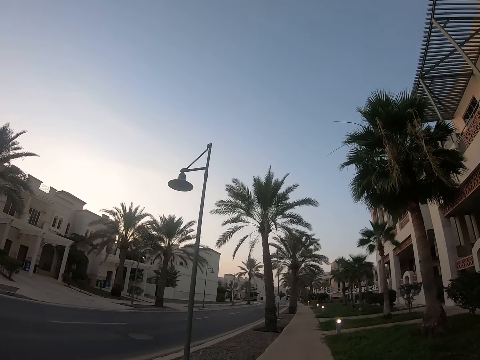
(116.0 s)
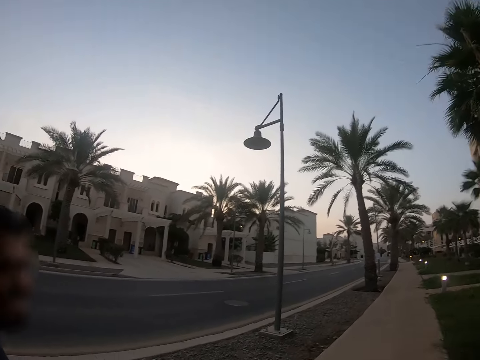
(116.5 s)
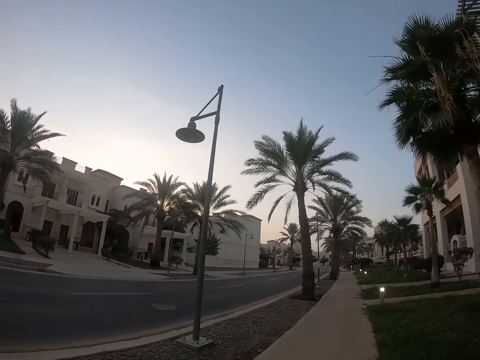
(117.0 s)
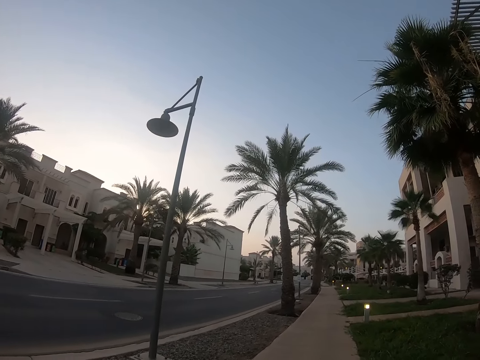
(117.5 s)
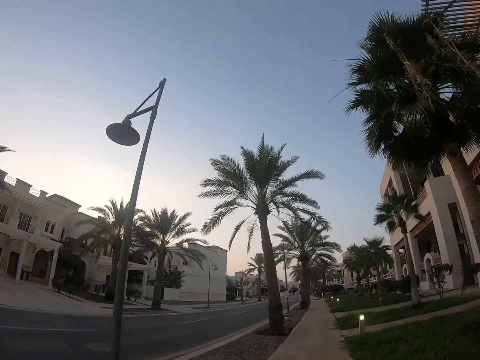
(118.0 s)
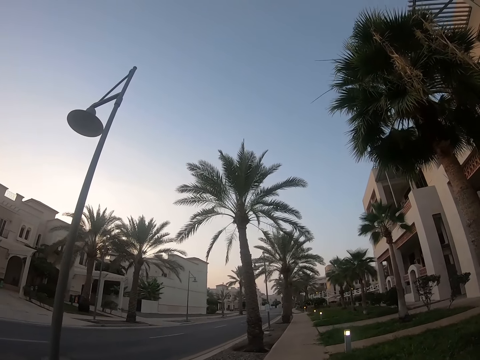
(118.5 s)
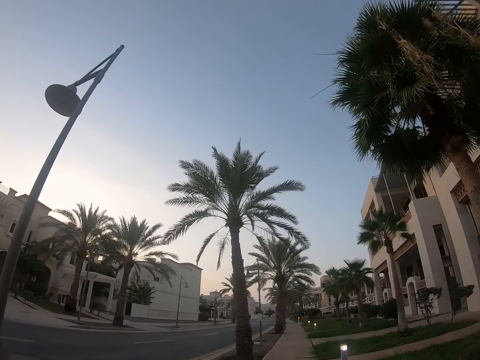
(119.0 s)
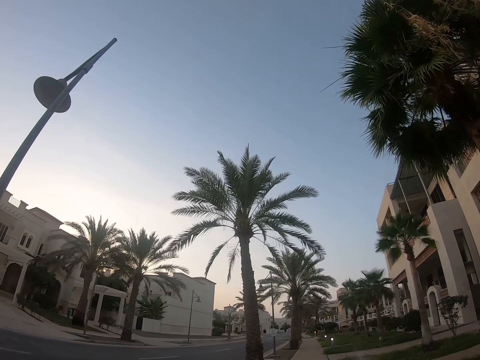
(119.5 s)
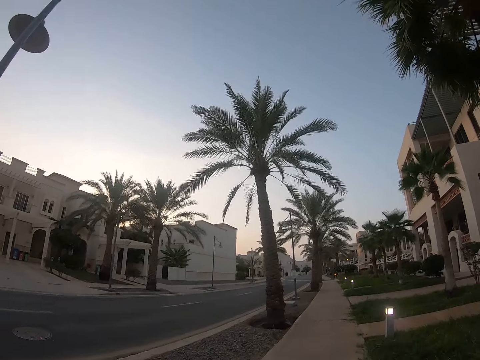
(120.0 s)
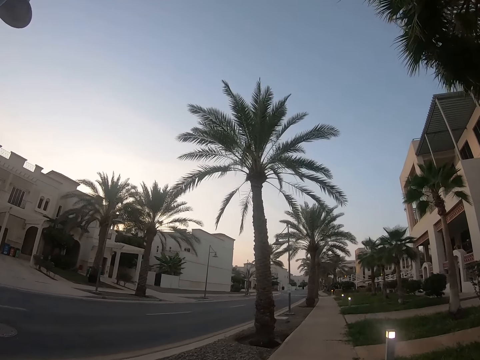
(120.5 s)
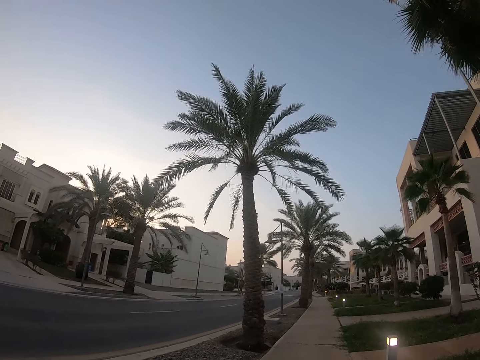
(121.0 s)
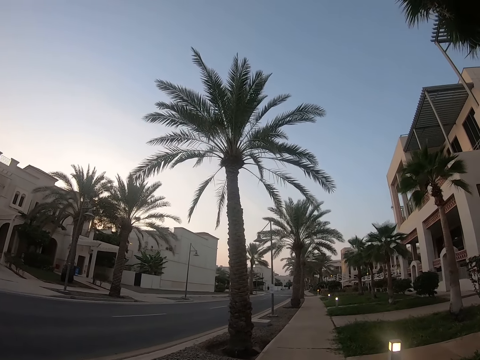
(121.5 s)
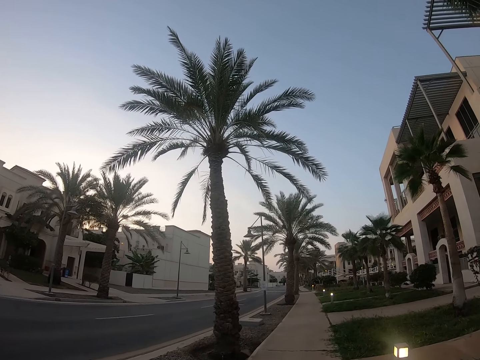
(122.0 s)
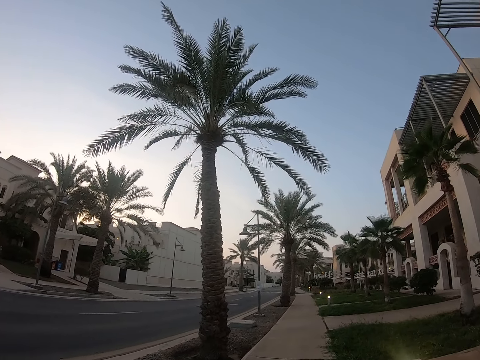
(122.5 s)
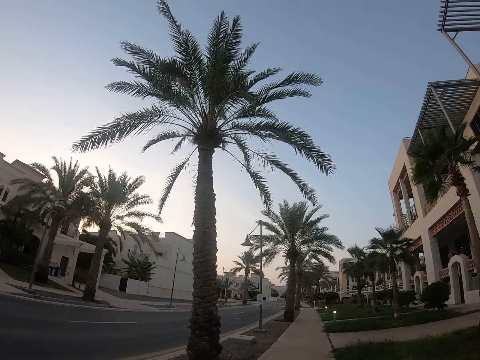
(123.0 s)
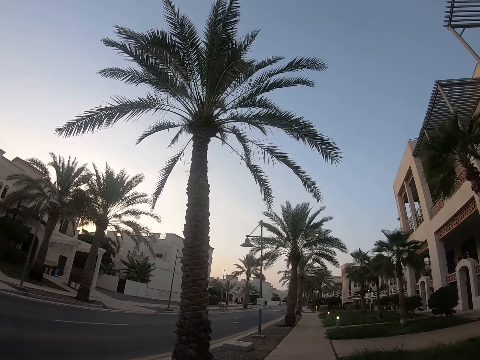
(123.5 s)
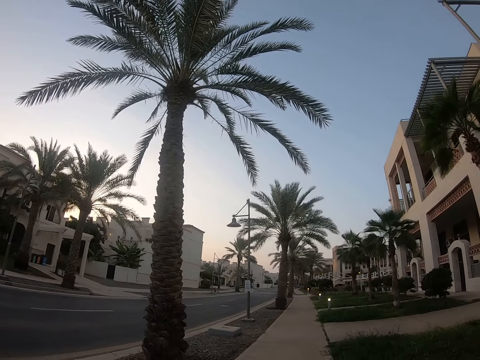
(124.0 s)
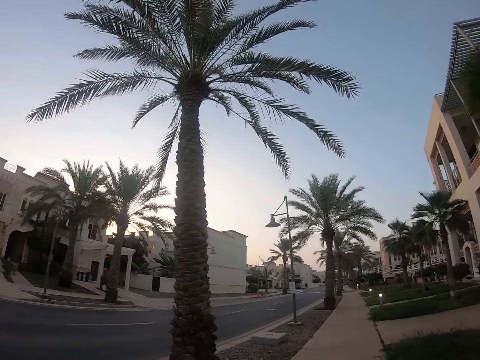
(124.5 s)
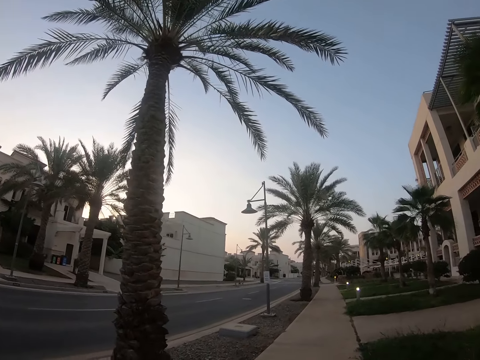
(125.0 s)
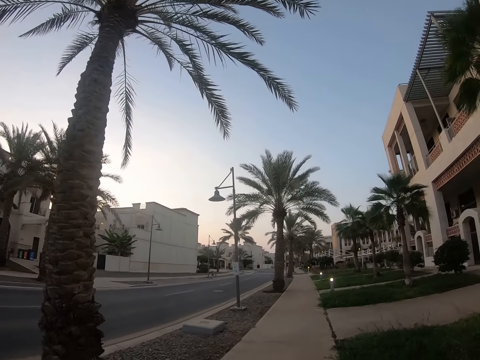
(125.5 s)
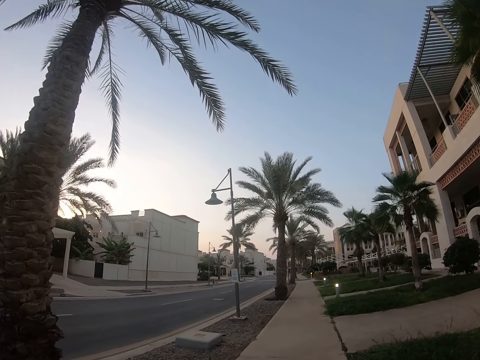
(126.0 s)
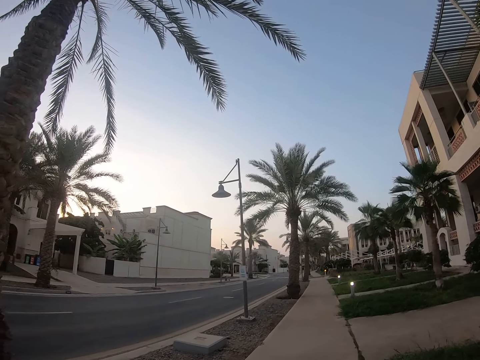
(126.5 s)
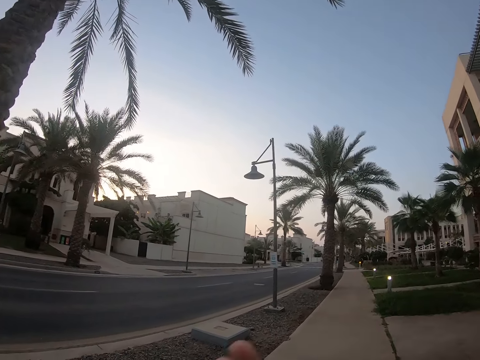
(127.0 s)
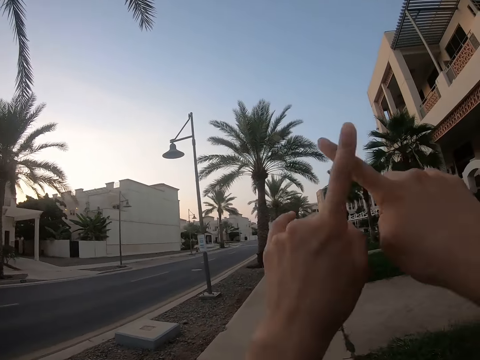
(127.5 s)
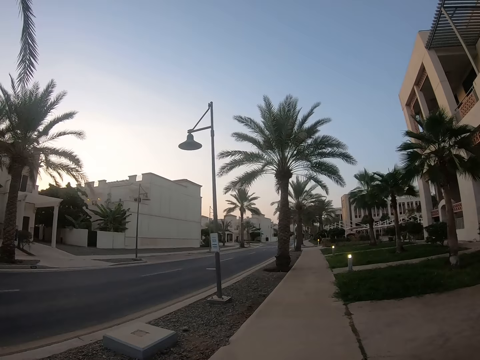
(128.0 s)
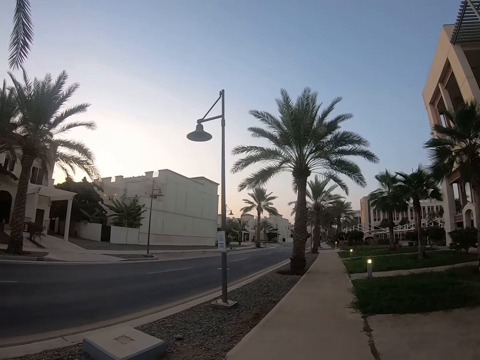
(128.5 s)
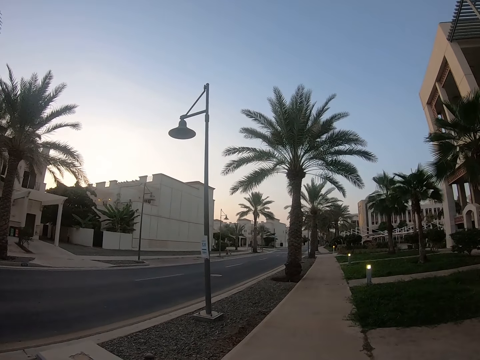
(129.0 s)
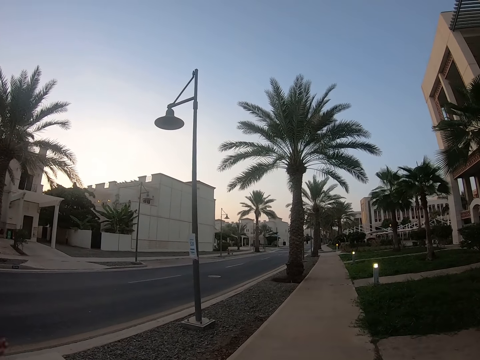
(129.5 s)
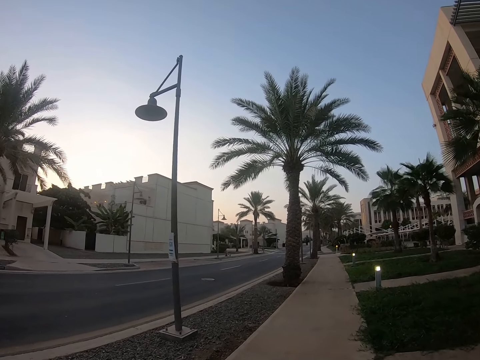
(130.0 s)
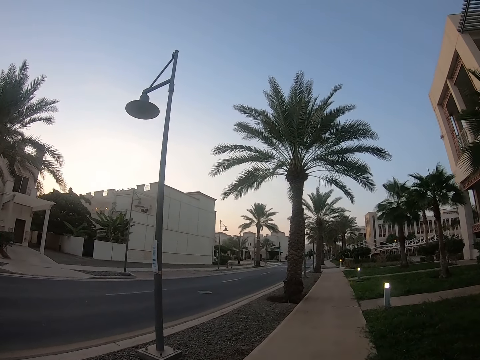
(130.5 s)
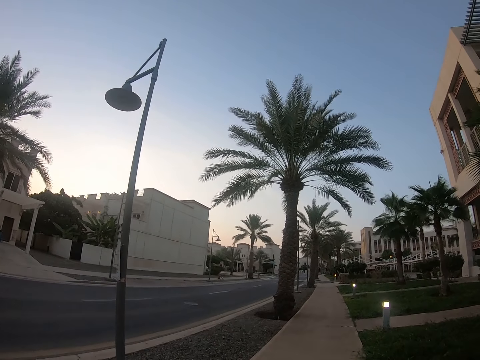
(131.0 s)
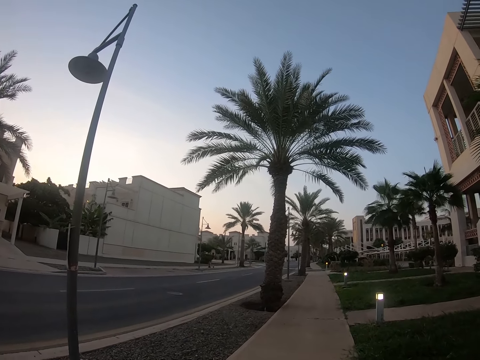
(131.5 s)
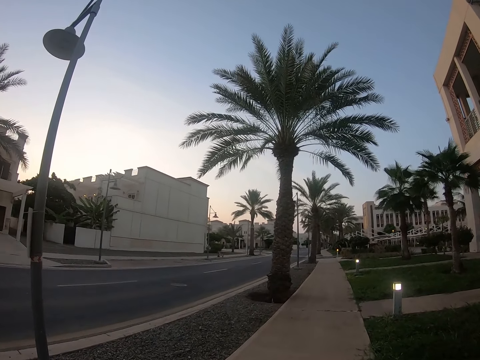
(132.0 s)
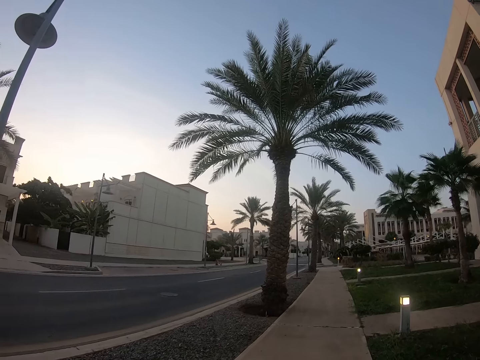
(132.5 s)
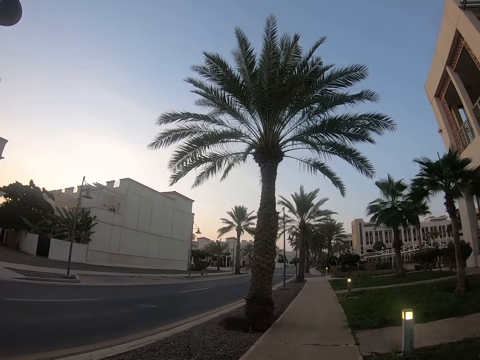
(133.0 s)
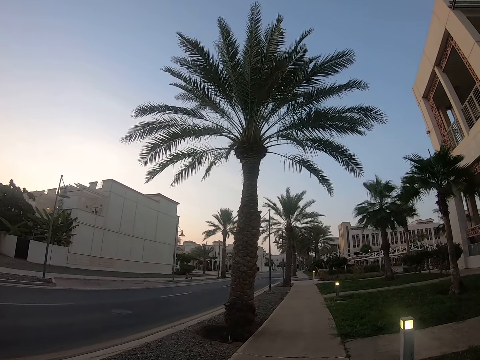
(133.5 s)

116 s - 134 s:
The camera wearer looks around a road. He walks around a sidewalk. He raises the hand. He crosses his fingers together. He walks around the sidewalk. He runs along a walkway.

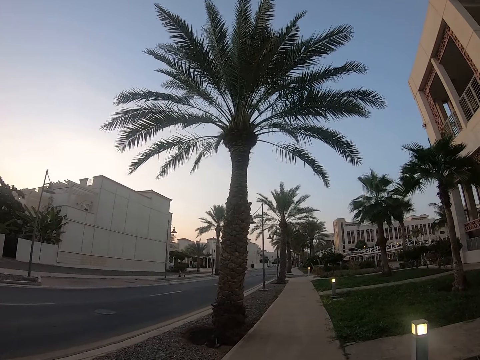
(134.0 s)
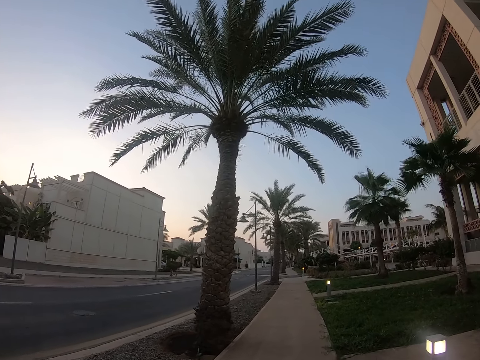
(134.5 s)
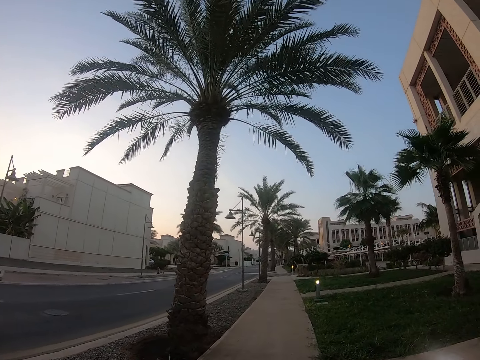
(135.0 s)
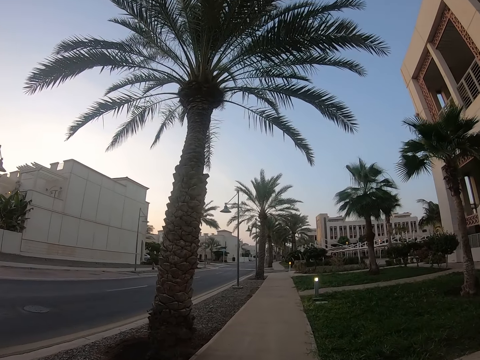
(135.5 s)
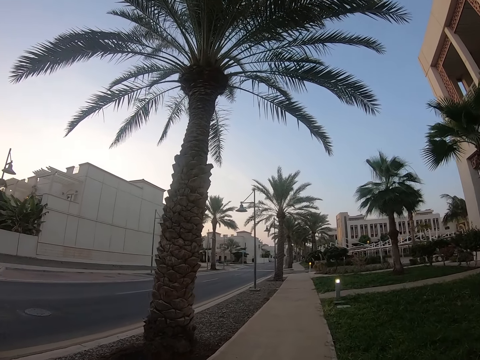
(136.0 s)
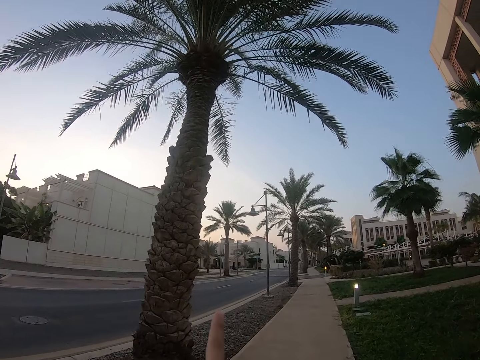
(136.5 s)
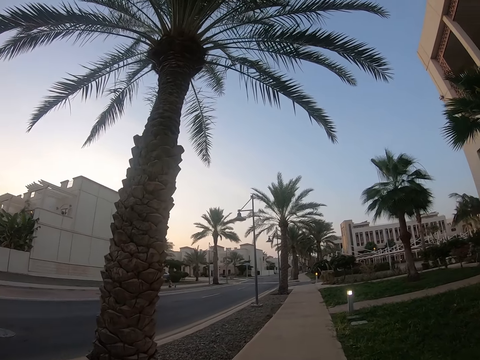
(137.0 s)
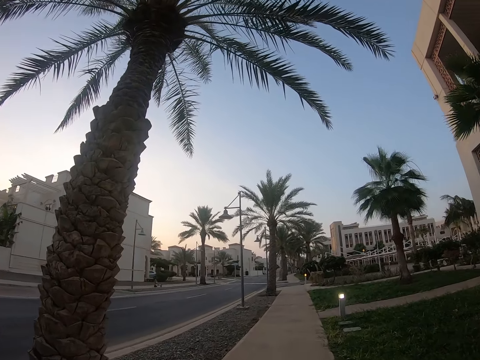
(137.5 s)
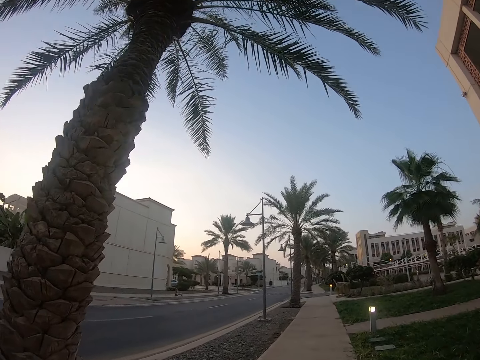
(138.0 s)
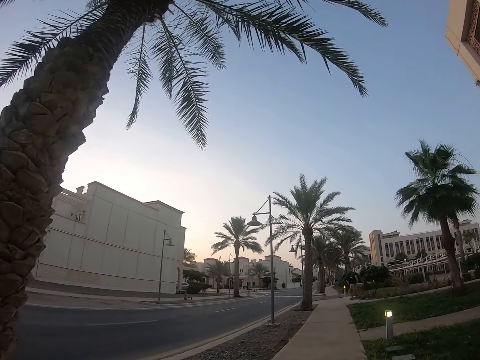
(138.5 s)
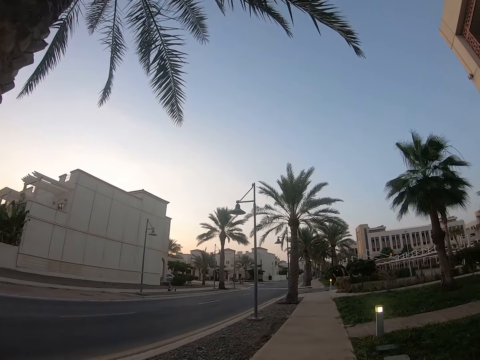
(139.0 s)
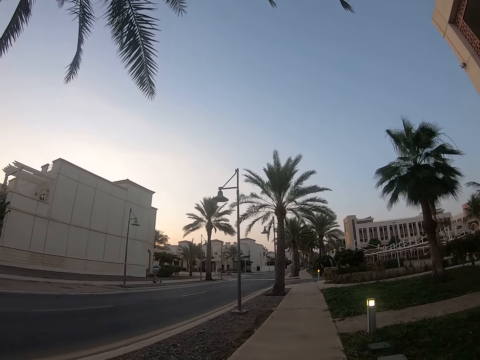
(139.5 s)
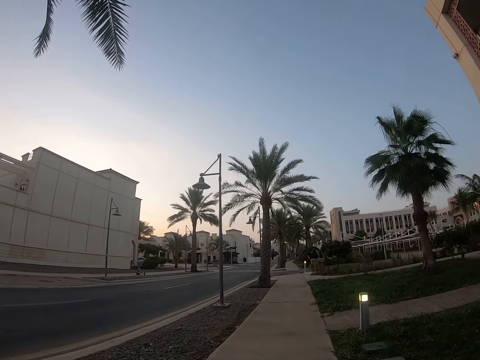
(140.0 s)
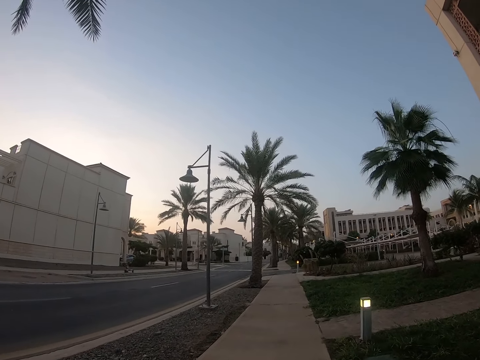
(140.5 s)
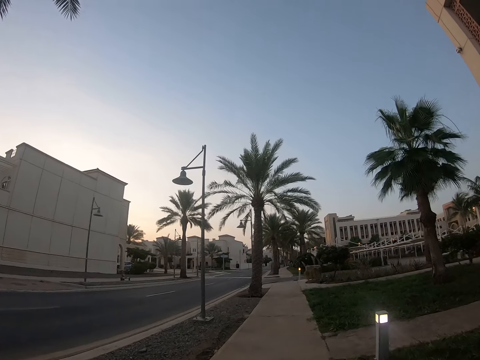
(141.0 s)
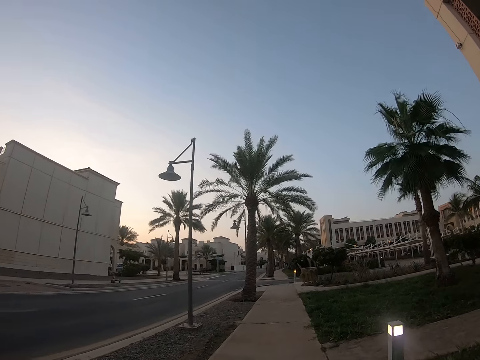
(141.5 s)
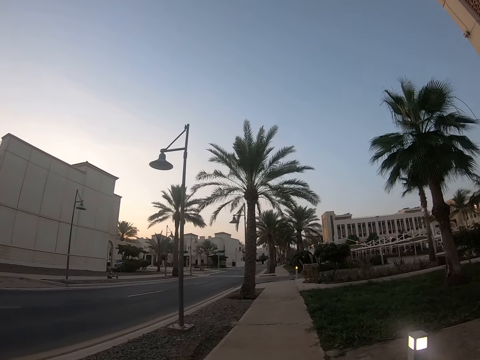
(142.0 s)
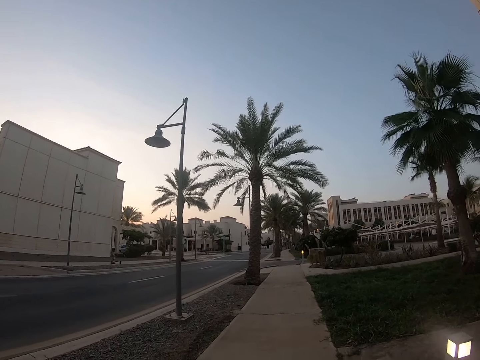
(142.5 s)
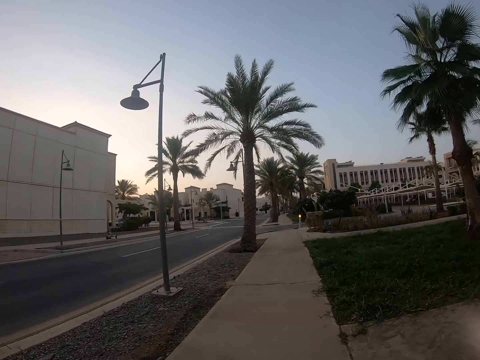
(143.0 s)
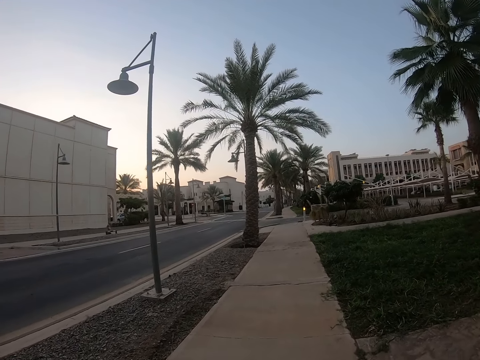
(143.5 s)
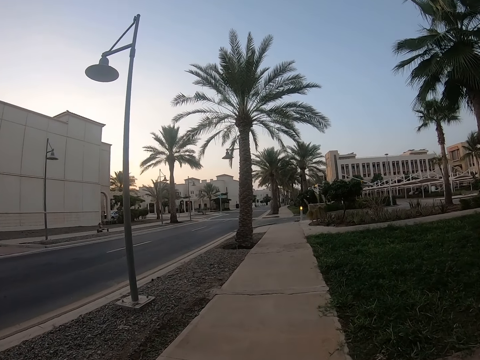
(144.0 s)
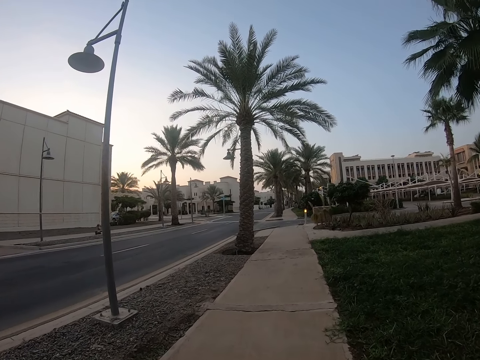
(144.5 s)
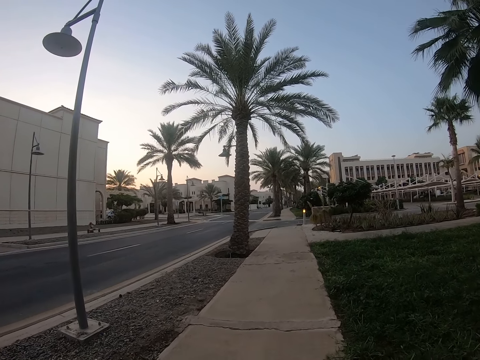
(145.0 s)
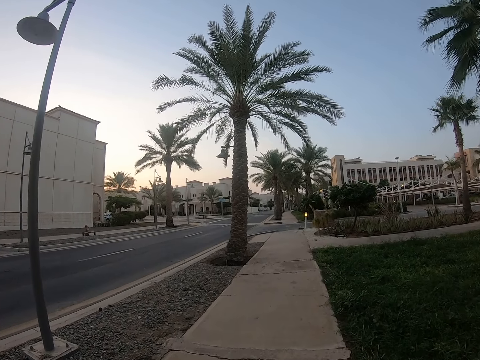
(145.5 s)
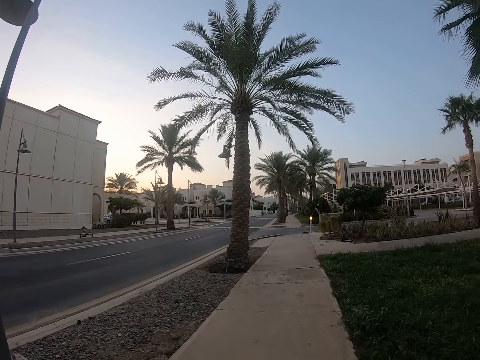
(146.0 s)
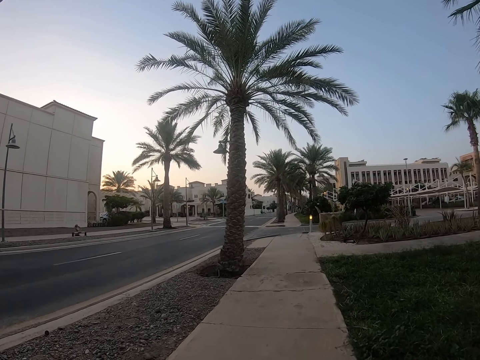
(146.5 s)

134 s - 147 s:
The camera wearer moves his hands forward. He walks around a sidewalk.
